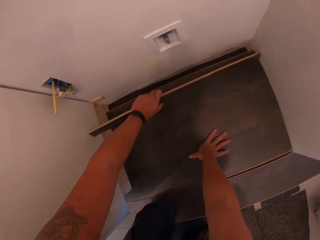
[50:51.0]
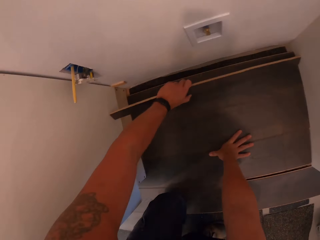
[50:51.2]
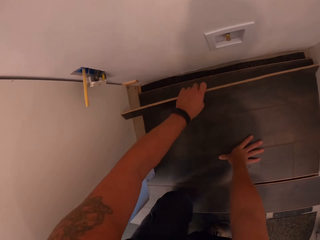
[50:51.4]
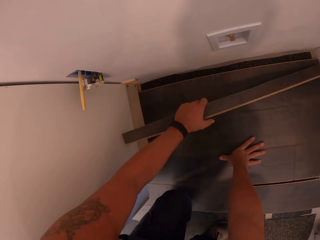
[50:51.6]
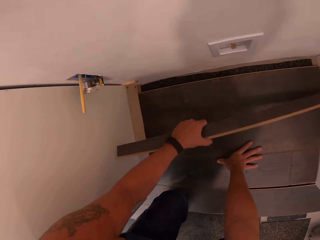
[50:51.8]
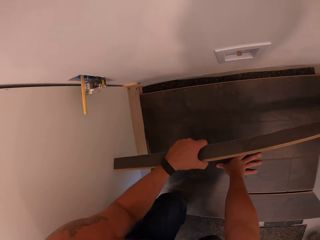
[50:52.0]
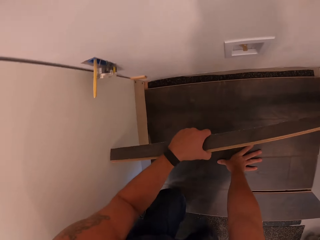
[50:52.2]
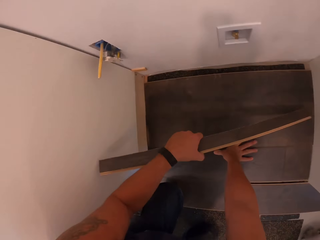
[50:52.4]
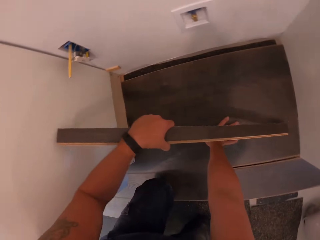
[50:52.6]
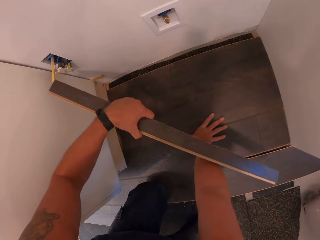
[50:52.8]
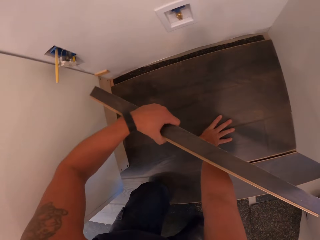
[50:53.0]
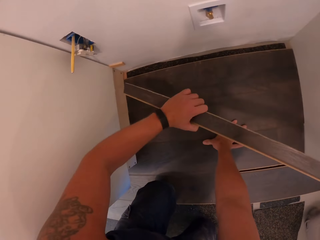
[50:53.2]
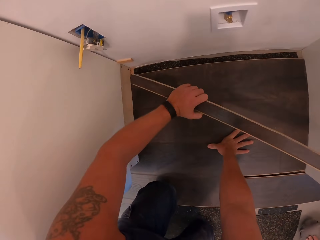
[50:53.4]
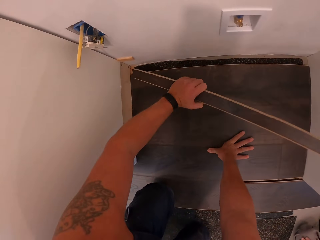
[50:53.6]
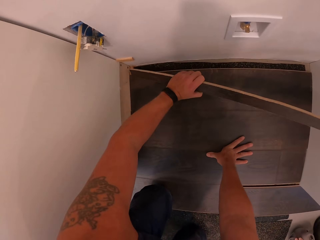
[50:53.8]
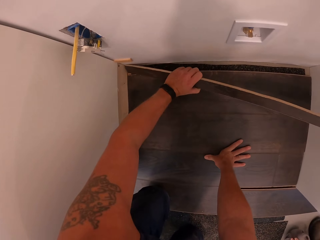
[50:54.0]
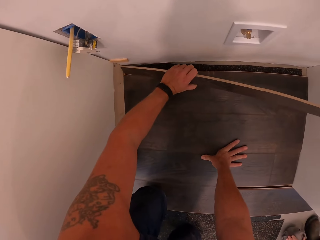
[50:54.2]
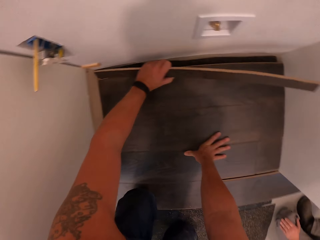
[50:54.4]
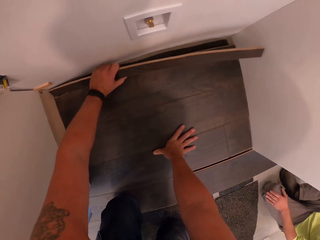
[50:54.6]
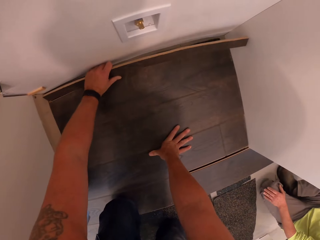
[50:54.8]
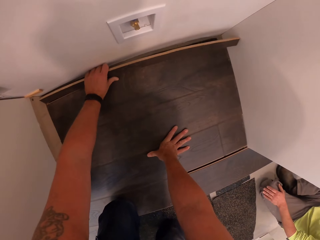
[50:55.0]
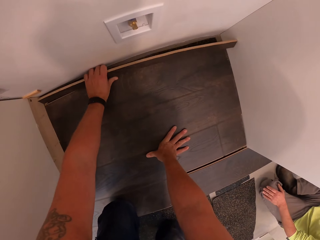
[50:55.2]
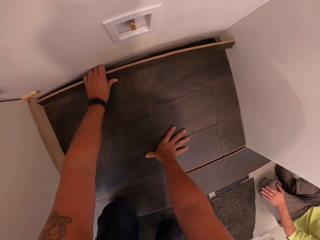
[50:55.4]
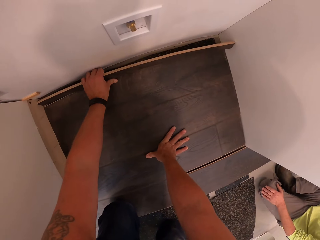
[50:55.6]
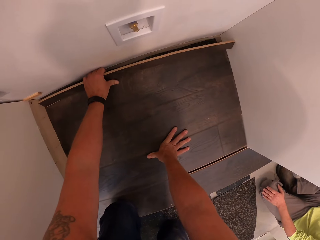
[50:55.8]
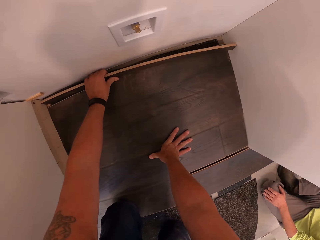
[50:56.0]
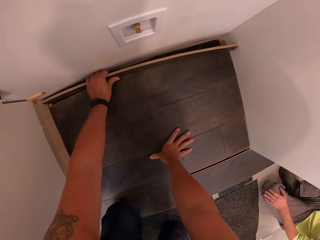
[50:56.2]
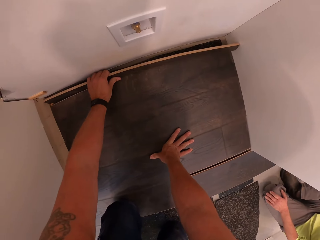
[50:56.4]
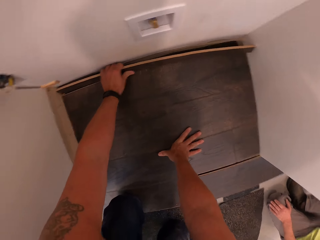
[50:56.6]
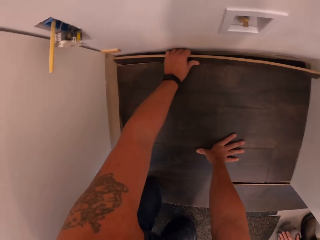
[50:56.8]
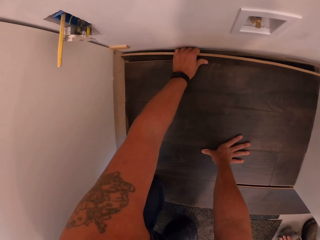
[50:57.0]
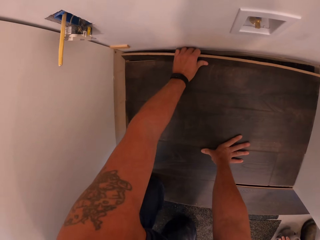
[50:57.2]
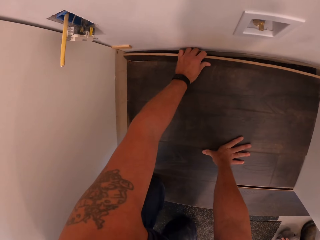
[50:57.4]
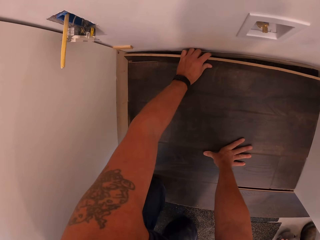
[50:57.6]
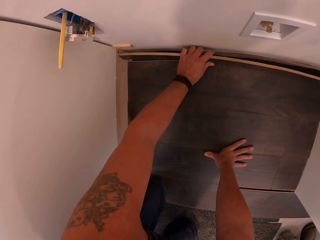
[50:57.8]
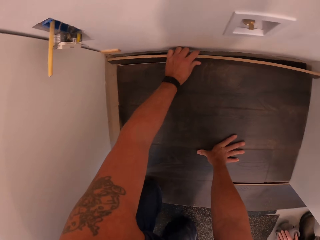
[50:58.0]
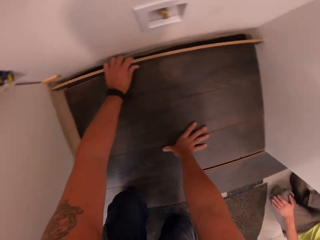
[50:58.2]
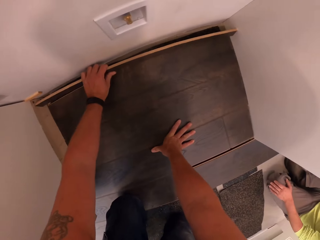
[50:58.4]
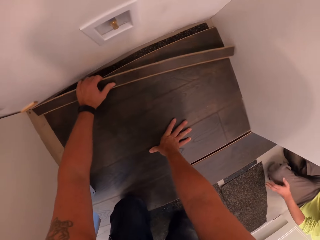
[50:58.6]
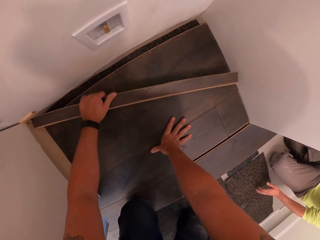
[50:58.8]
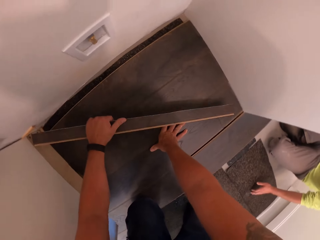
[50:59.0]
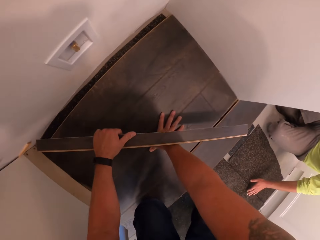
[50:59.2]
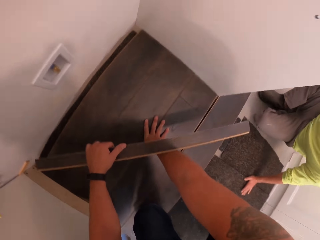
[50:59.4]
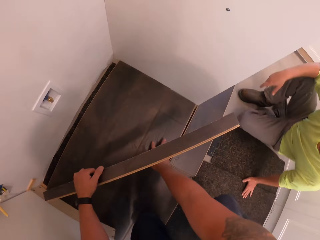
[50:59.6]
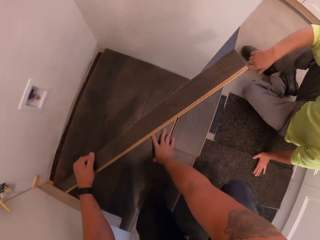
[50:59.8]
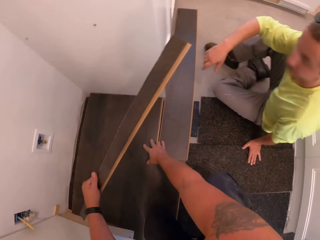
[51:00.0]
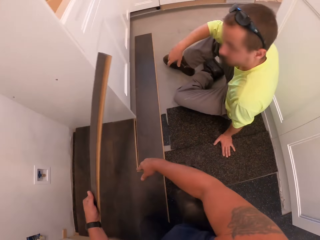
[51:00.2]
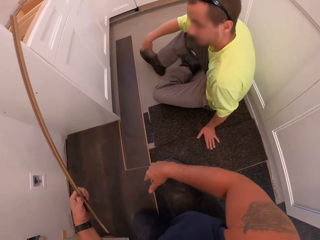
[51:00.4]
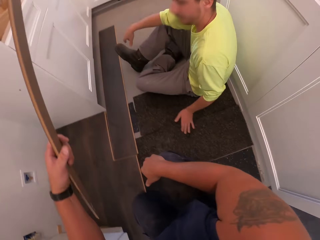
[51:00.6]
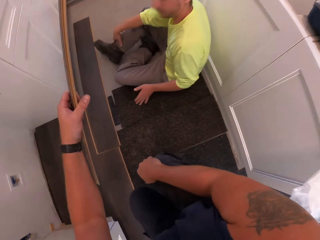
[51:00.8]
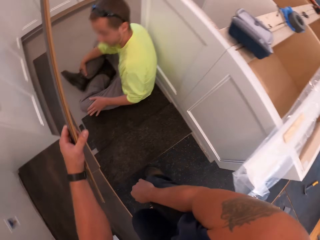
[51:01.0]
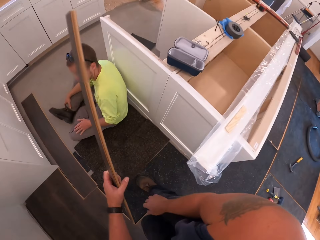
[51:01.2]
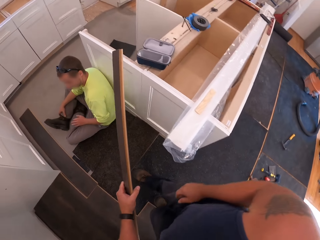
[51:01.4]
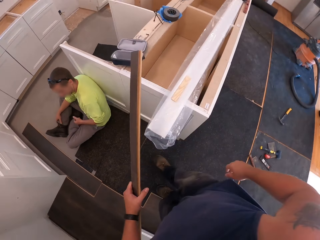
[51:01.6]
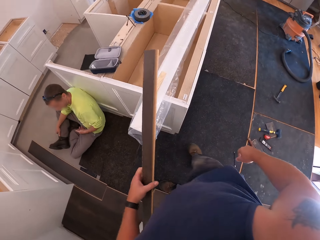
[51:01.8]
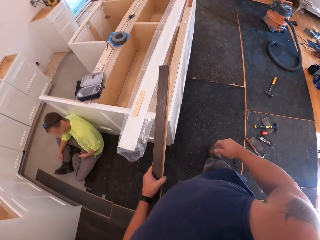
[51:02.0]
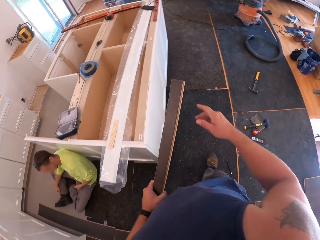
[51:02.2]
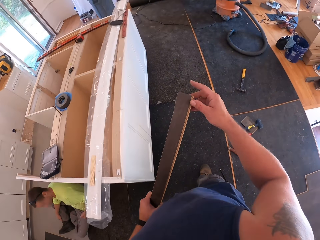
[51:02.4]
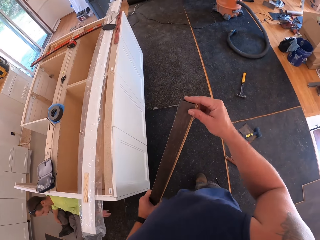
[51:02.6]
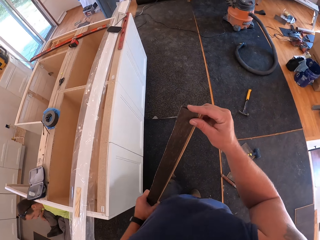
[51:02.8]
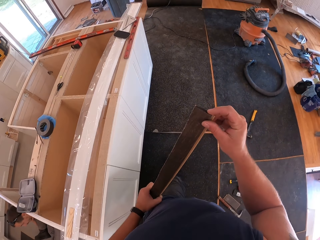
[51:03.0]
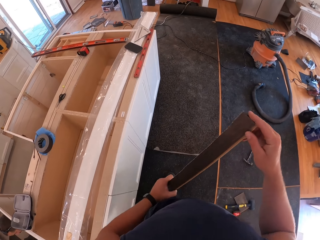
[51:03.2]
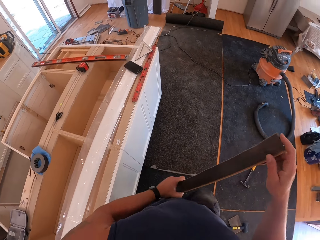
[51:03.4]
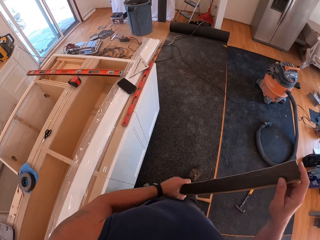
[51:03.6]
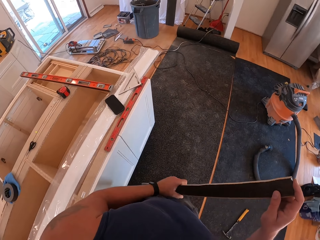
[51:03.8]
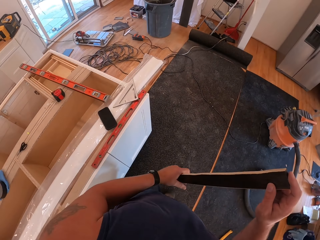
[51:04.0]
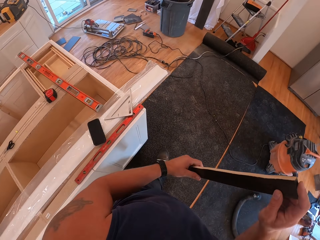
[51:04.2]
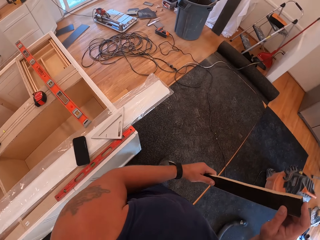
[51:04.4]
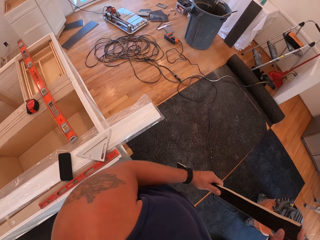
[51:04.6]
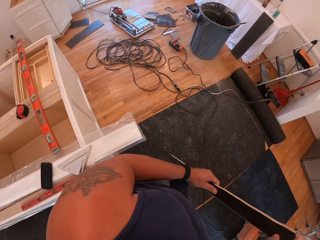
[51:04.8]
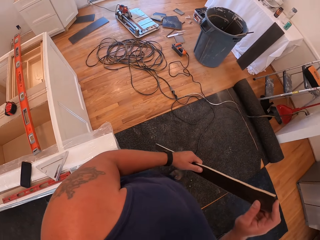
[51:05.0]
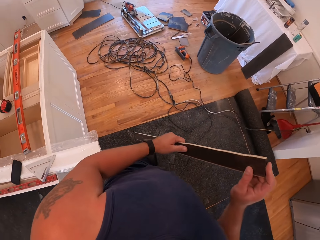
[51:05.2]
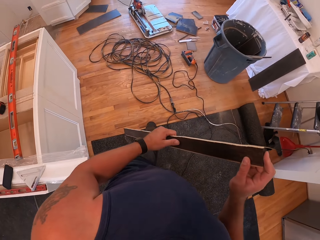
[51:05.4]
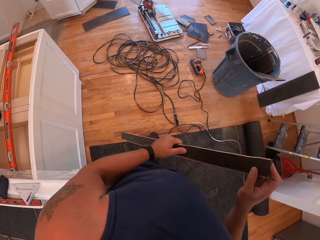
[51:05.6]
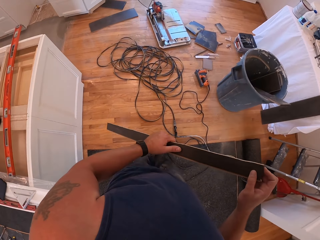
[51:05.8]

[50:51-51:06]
The camera wearer attempts fixing the plywood in his left hand to the ground. He puts his right hand on the wooden floor. He fixes the timber on the floor. He holds the timber, sits on the floor, and stands up. He walks away from the worker. He walks around the room.

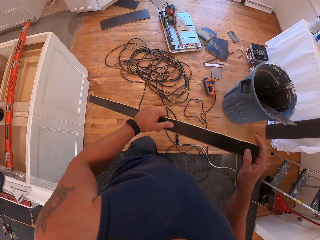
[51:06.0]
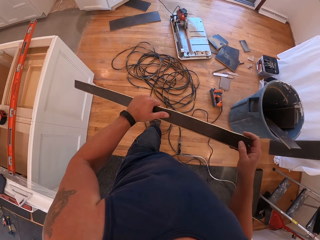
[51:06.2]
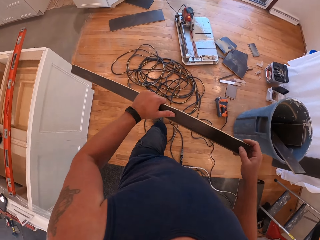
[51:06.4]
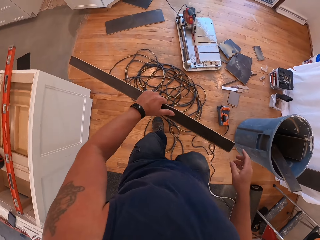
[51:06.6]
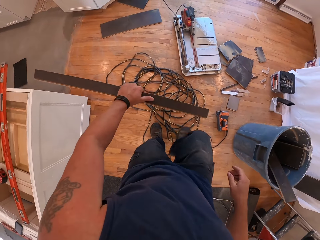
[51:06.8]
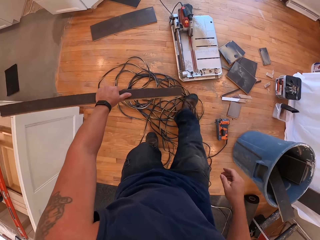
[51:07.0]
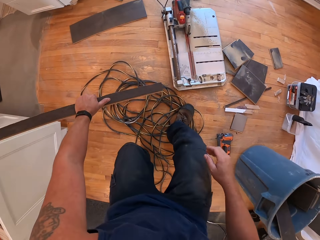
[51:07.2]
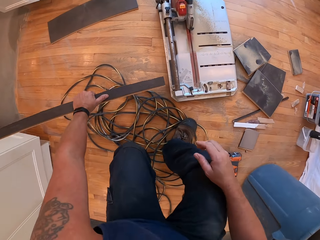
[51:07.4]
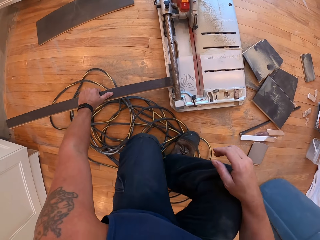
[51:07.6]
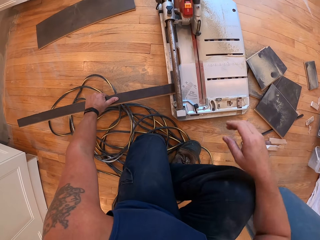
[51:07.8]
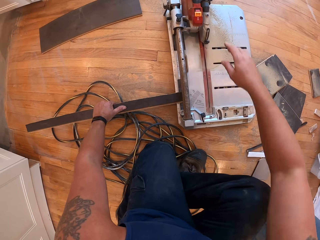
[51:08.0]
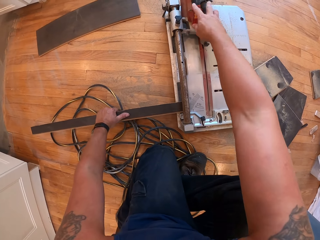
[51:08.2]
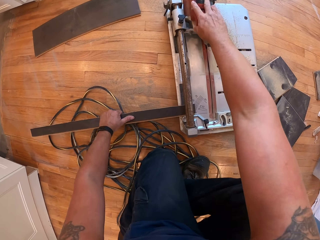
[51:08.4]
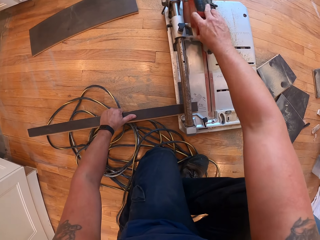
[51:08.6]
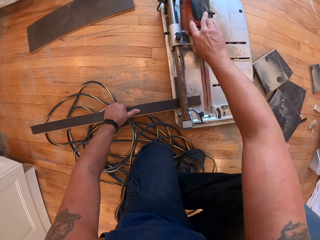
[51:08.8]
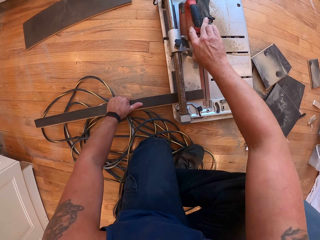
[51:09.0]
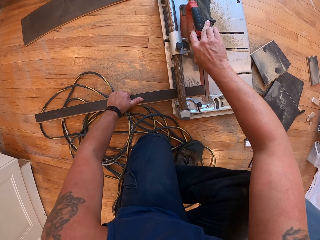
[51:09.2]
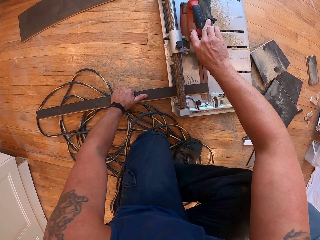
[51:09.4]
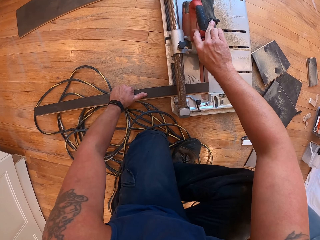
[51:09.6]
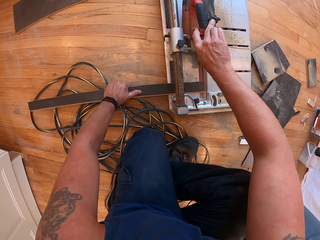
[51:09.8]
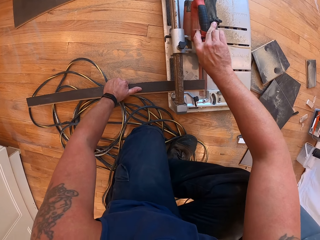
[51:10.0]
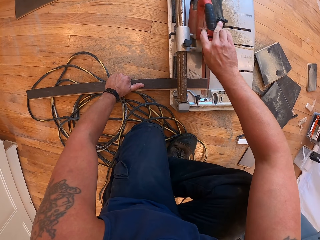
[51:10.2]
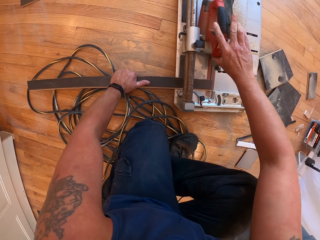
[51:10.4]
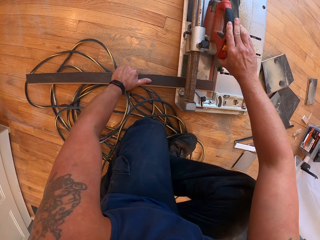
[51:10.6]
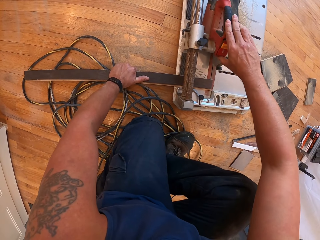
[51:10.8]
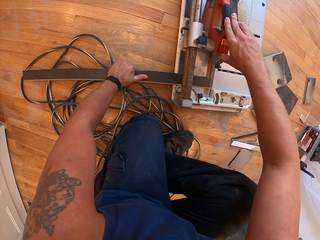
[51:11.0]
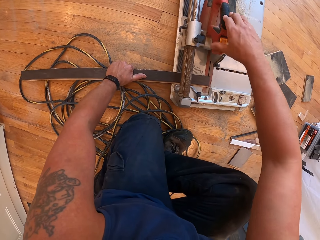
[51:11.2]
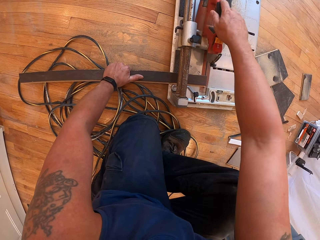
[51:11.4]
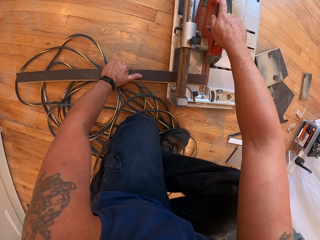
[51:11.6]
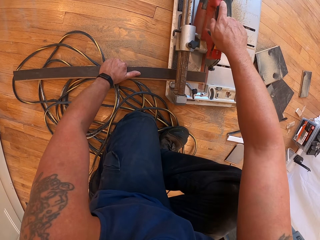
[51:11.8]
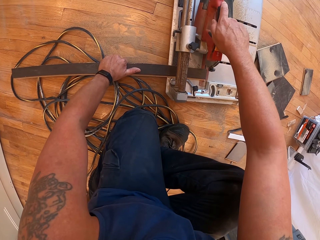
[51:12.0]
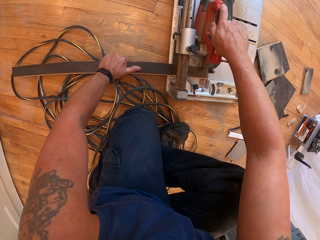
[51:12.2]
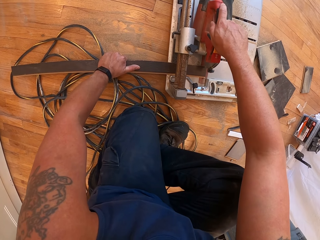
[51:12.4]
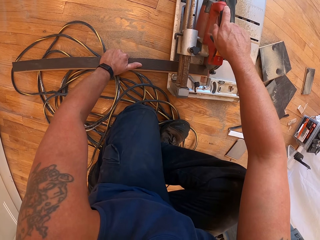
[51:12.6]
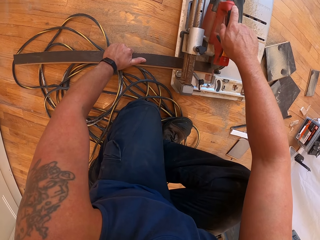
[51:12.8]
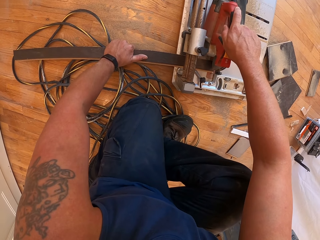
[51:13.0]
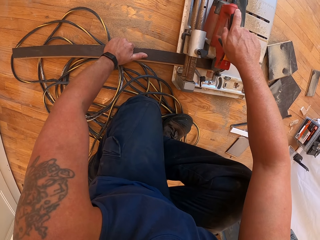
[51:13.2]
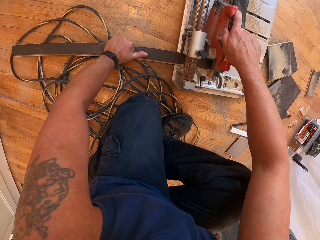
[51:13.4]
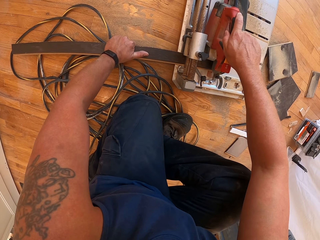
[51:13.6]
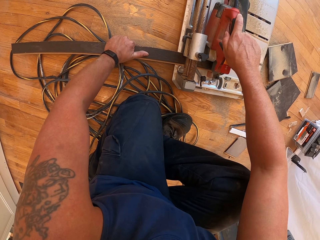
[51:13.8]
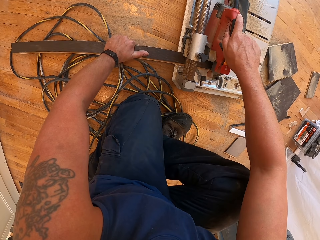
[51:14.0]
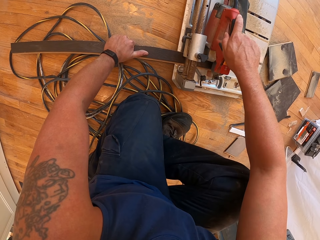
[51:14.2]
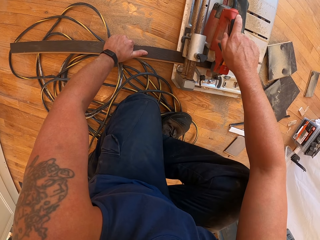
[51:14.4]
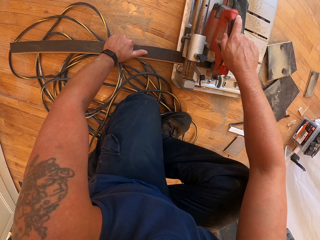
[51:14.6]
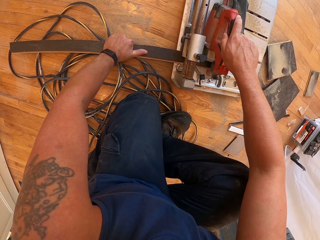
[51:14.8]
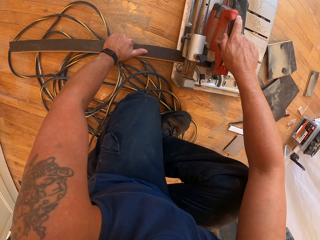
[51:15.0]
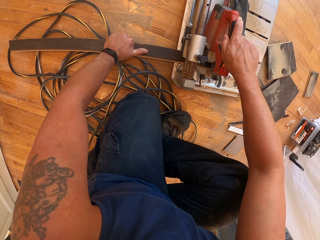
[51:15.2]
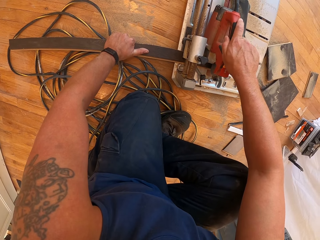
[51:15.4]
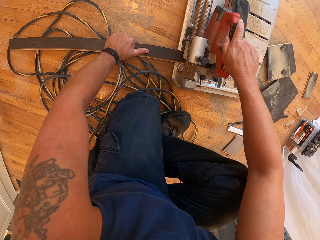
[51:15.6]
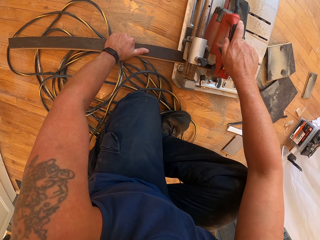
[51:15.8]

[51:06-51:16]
The camera wearer bends down. He places the plywood in the flooring saw with his left hand. He touches the circular saw and pulls the circular saw. He saws the plywood with the flooring saw.
